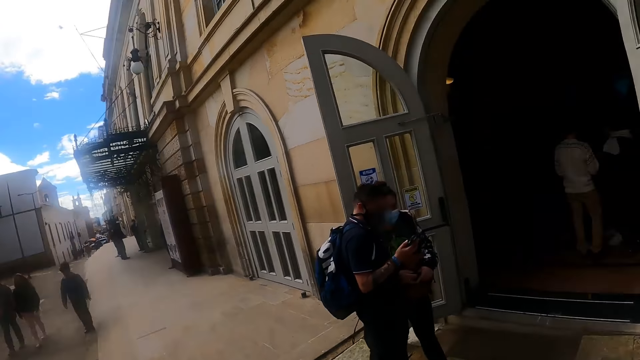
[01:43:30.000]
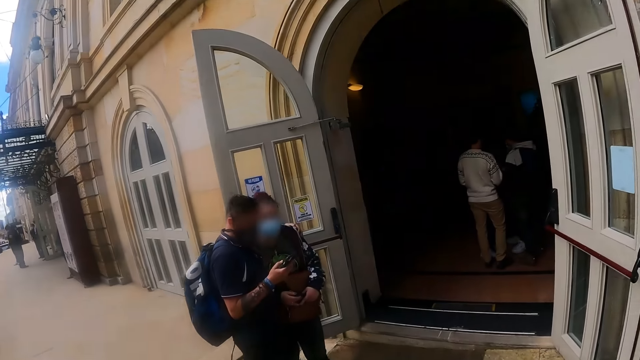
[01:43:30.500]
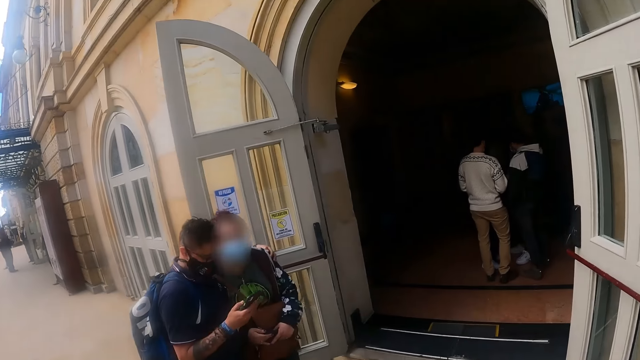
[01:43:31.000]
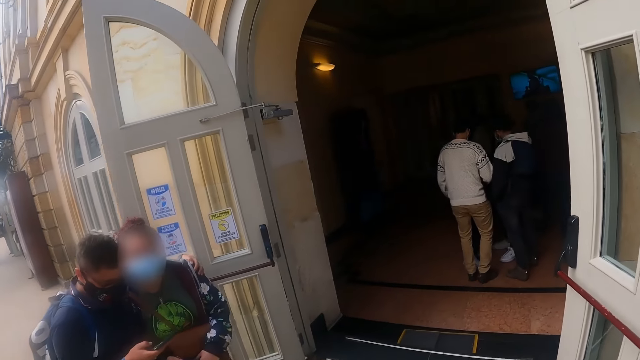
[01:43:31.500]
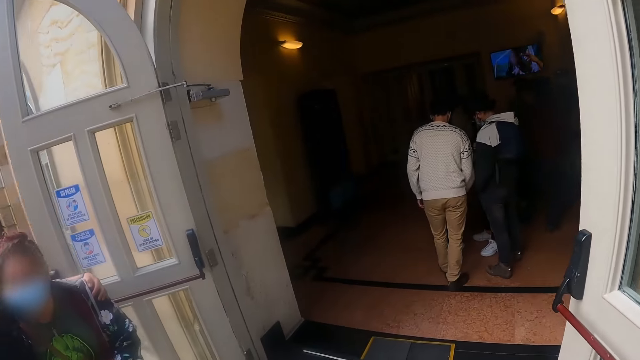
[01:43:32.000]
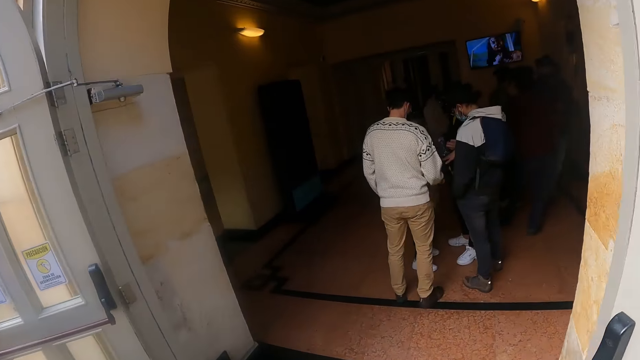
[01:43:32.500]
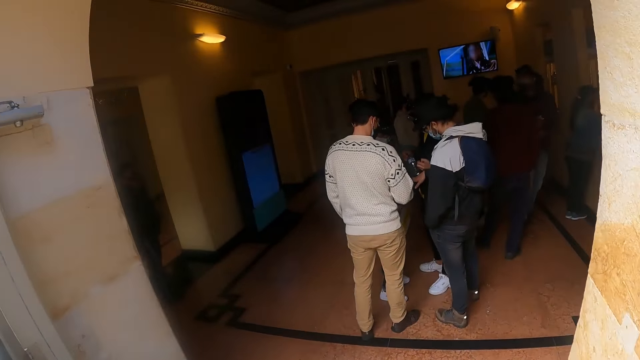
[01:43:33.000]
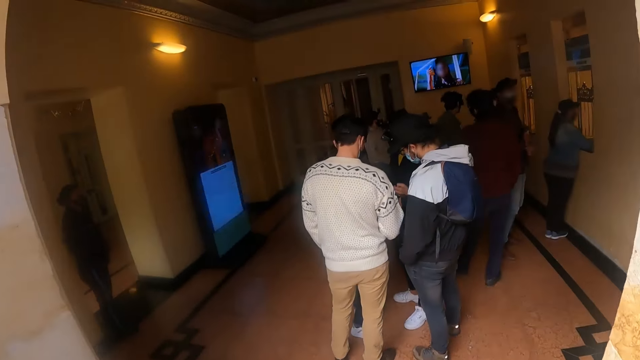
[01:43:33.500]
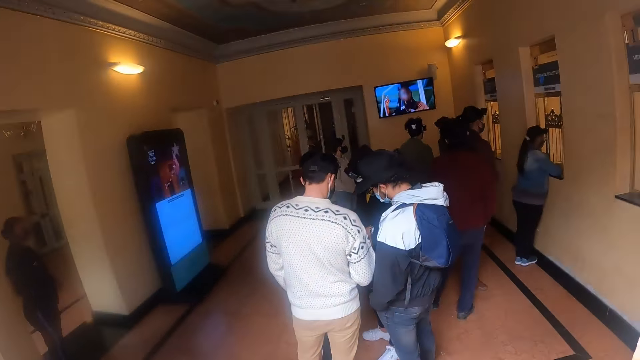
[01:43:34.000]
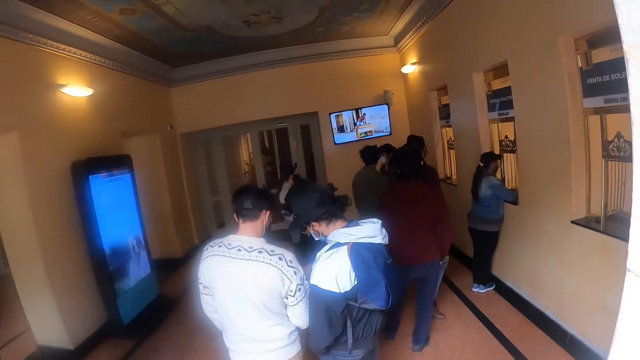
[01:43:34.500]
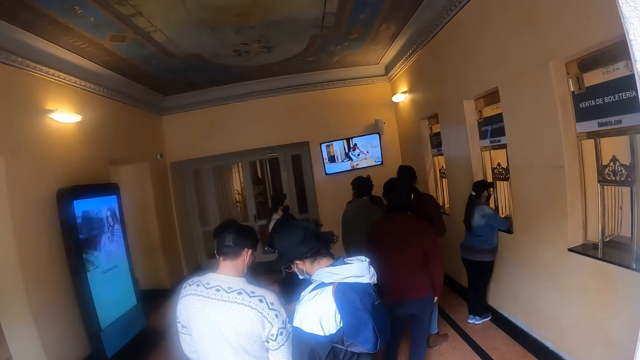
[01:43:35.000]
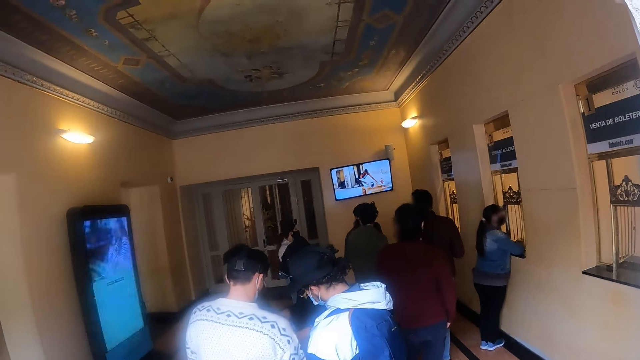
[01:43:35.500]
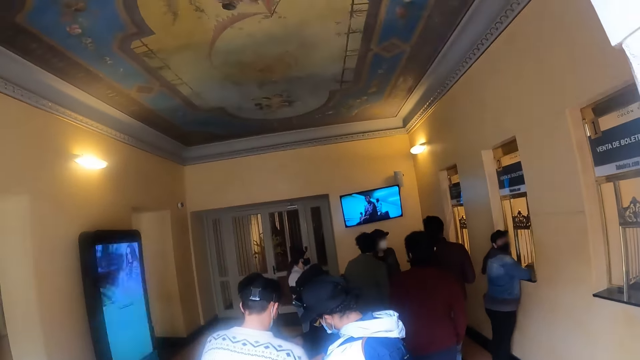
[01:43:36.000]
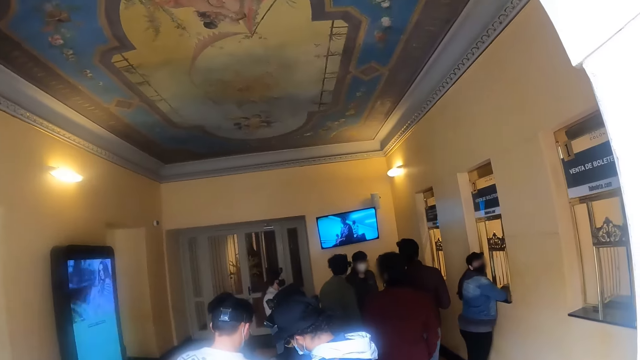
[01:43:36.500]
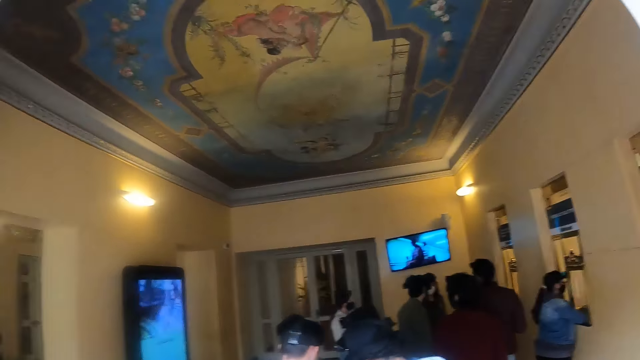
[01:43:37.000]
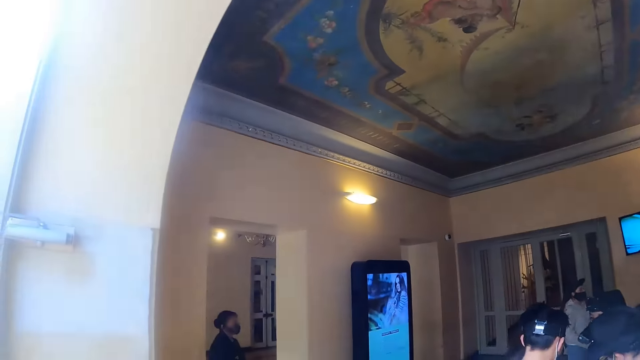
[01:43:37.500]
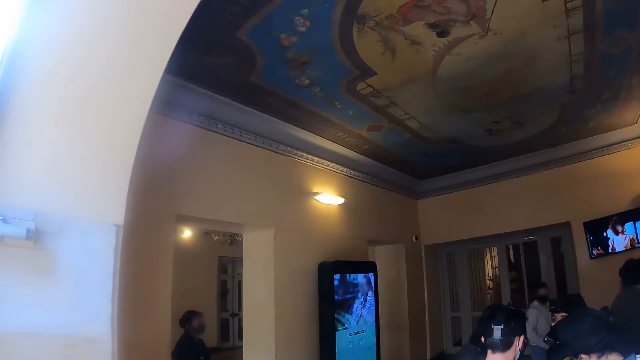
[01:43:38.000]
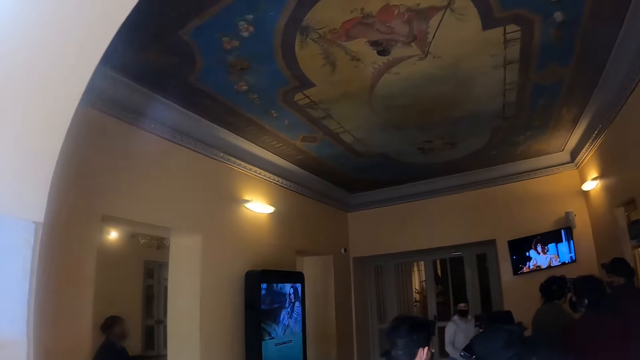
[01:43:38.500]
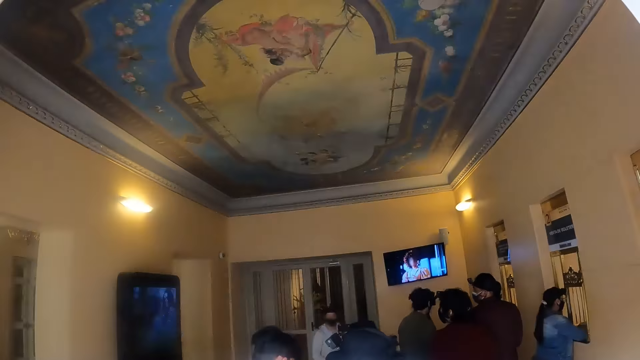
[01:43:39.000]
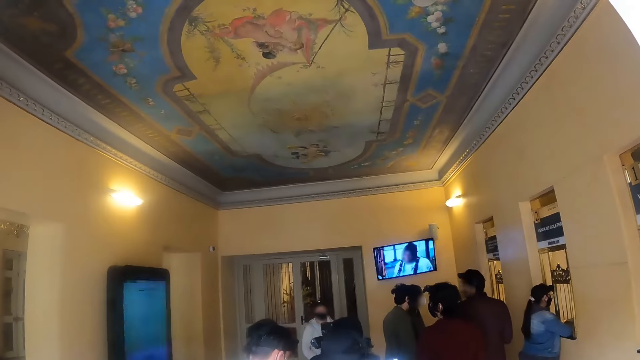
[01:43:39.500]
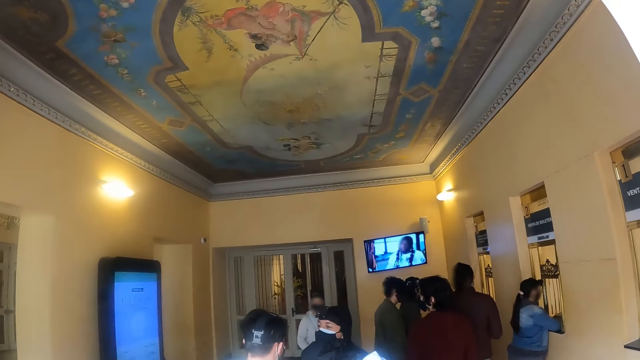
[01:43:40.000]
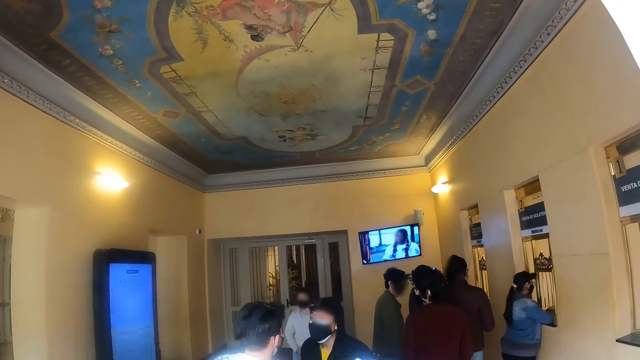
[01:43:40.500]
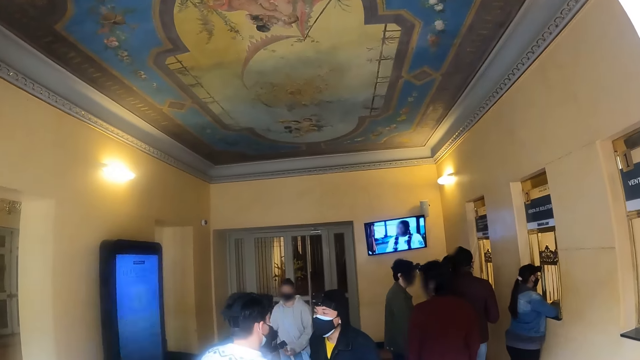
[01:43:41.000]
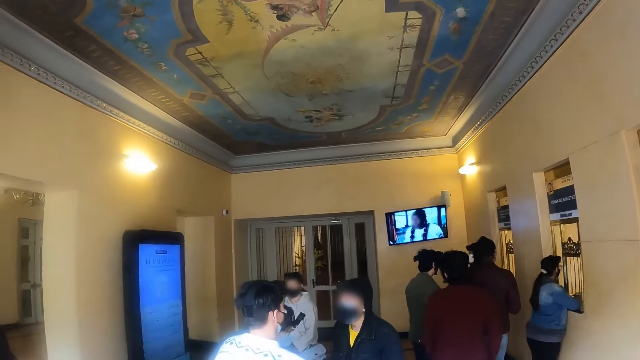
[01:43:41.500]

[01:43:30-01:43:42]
The camera wearer walks back into the room. They look around.

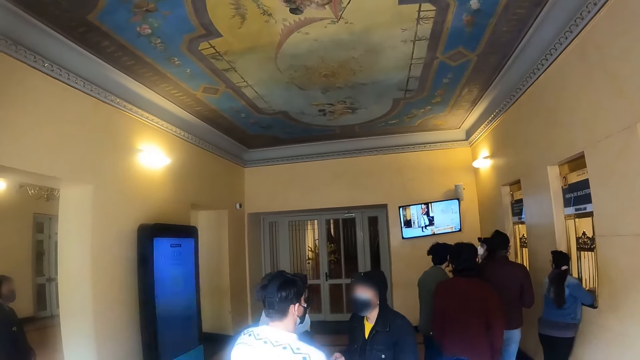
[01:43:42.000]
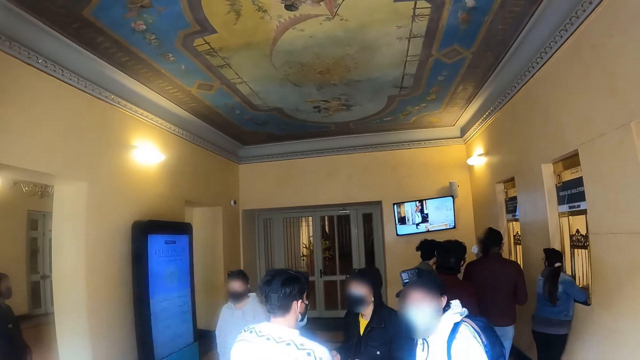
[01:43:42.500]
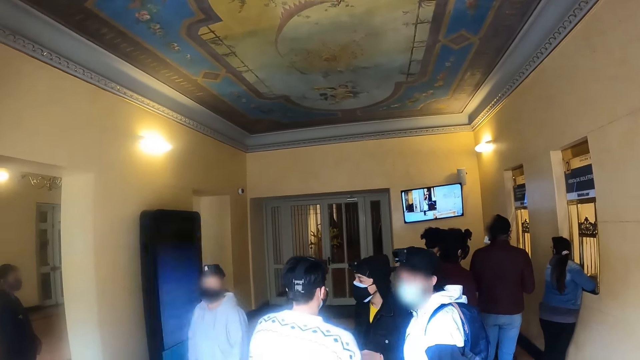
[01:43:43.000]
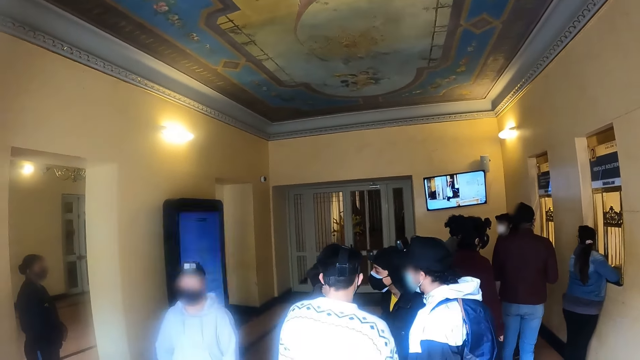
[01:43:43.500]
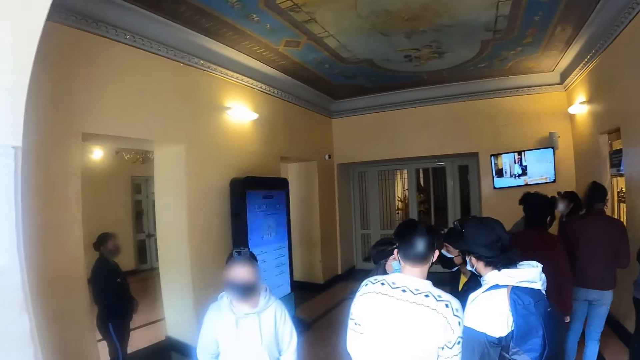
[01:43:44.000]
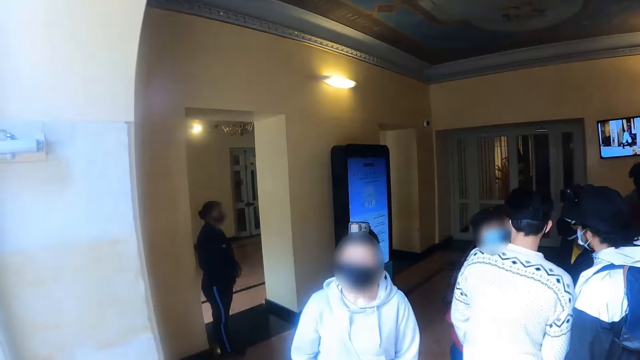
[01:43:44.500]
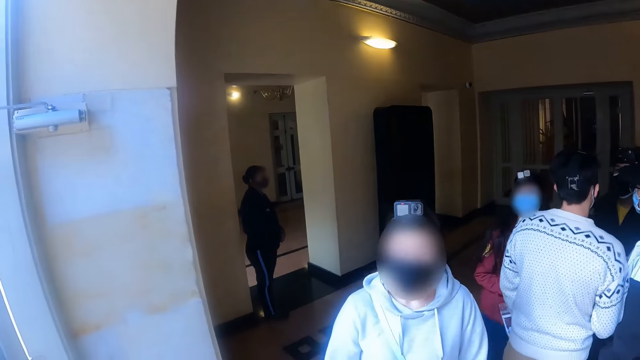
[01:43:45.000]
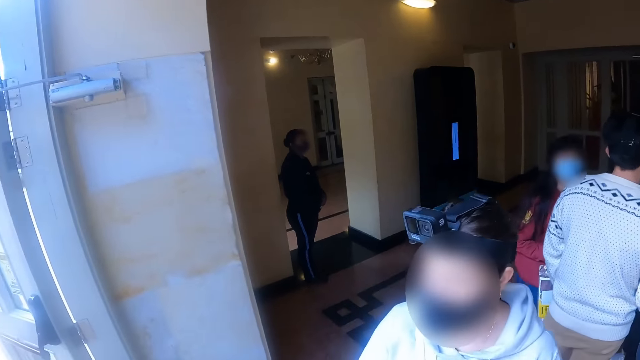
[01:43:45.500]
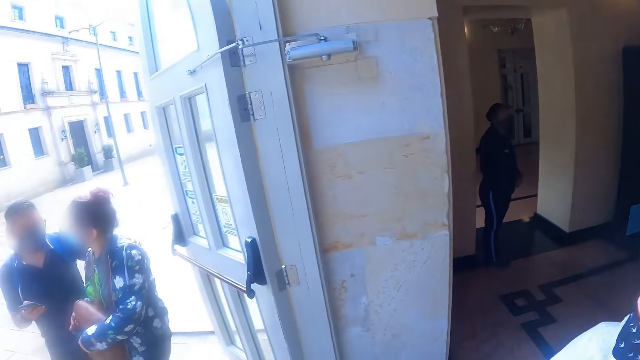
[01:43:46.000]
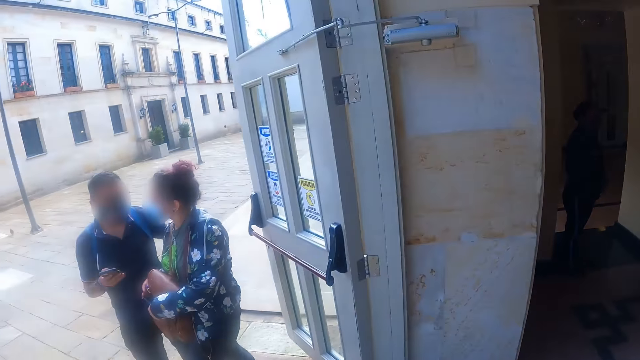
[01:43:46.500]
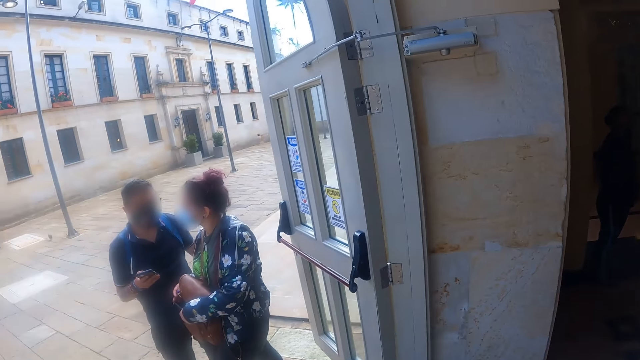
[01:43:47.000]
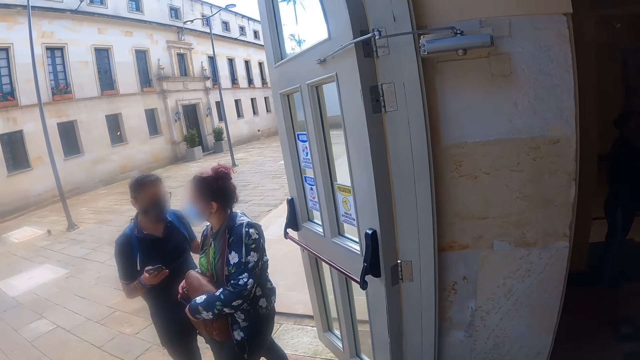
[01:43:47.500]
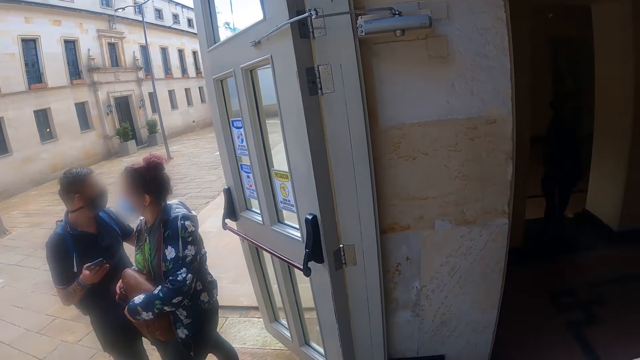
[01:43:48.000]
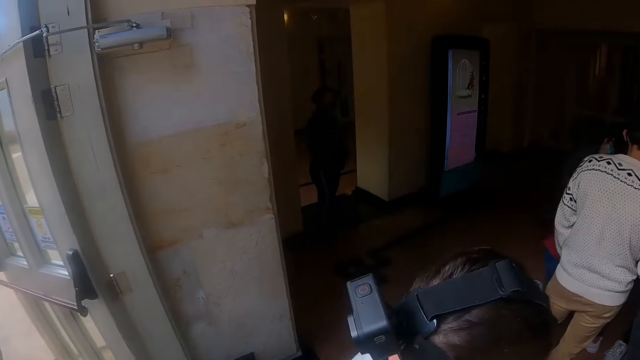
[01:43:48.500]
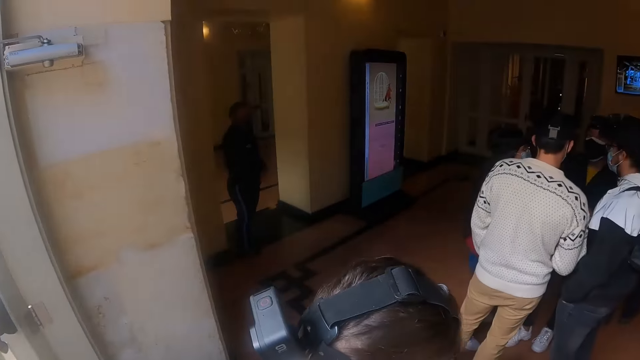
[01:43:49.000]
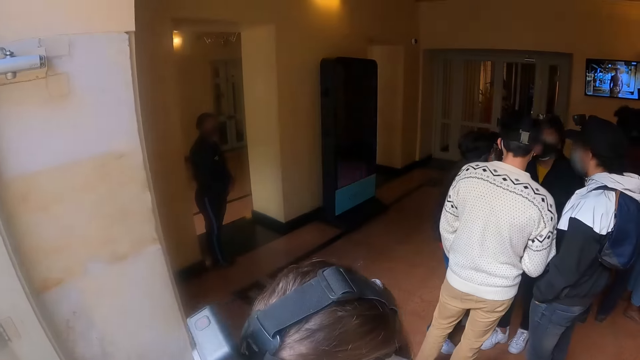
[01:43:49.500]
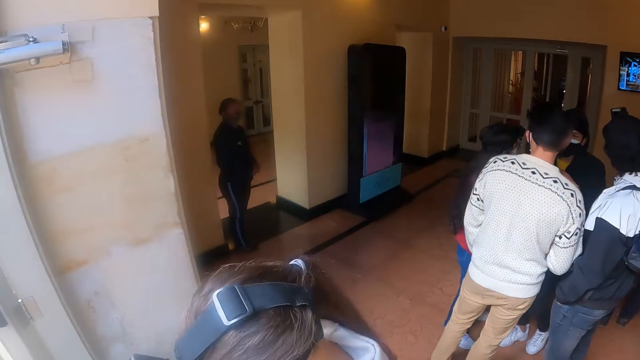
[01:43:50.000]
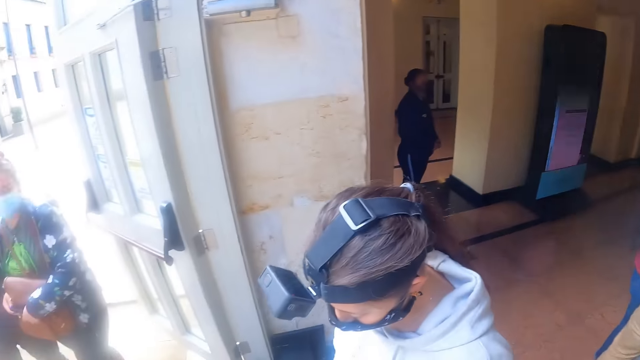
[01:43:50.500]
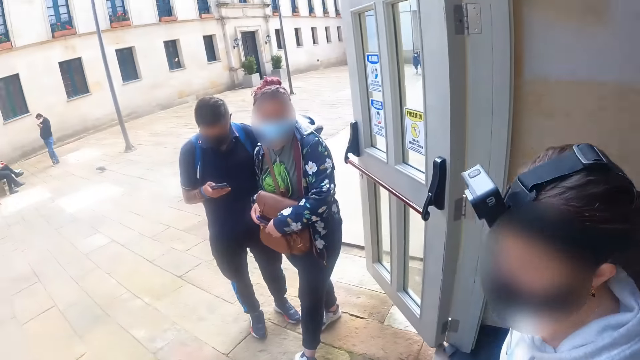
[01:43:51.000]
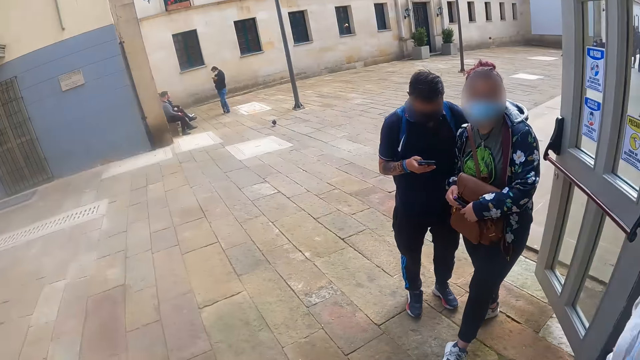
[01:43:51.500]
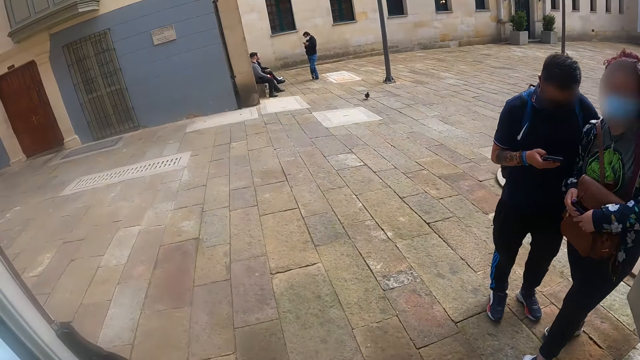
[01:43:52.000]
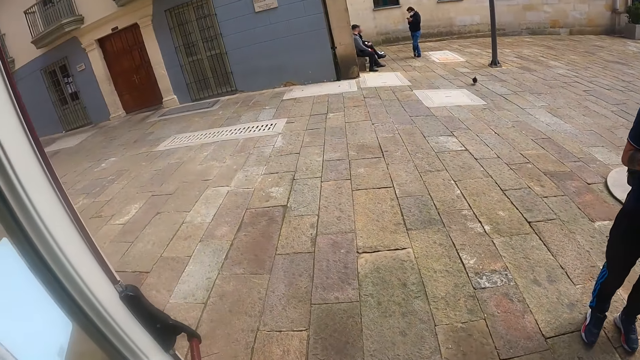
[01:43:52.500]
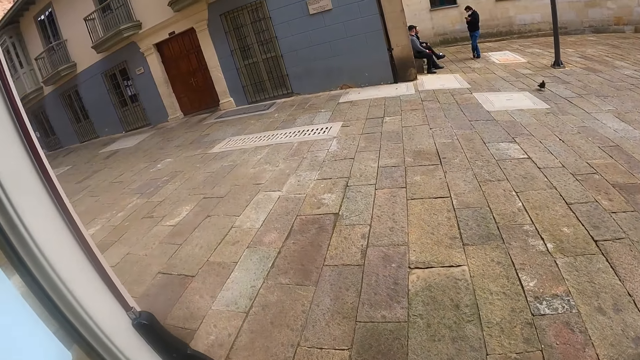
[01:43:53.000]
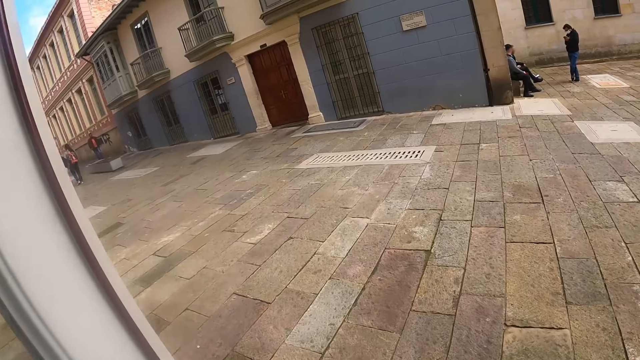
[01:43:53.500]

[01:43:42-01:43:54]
The camera wearer looks outside the building. They look around the building. They look outside the building. They look towards a woman.
